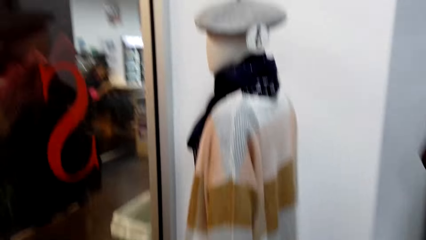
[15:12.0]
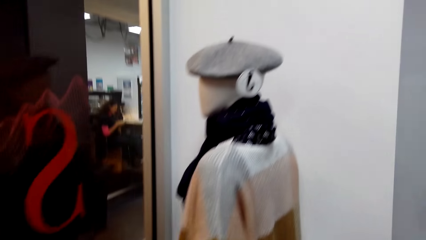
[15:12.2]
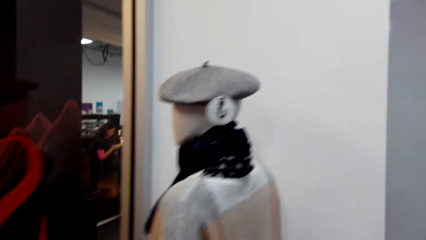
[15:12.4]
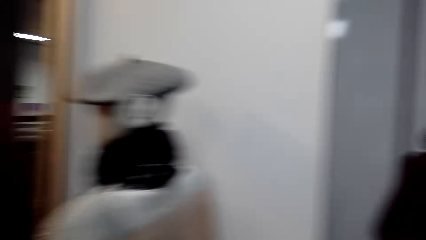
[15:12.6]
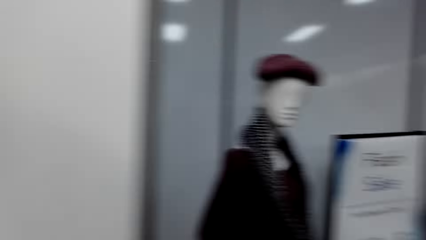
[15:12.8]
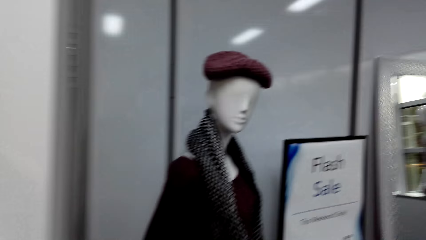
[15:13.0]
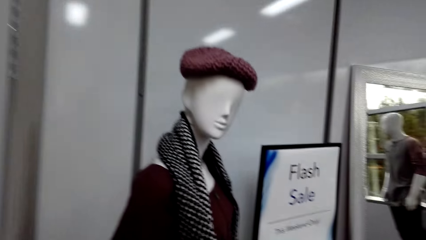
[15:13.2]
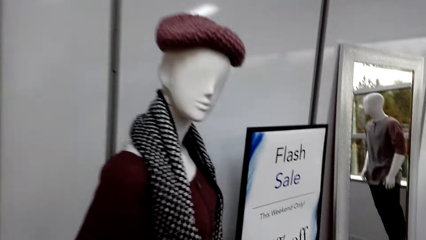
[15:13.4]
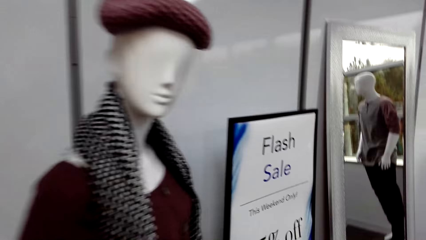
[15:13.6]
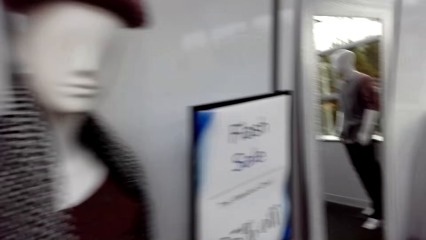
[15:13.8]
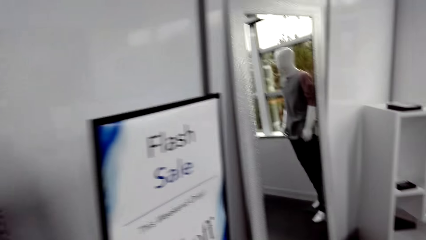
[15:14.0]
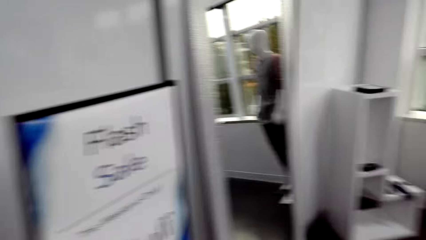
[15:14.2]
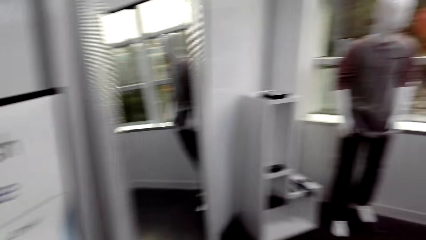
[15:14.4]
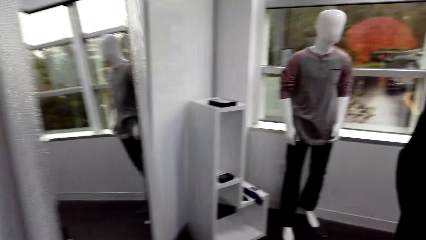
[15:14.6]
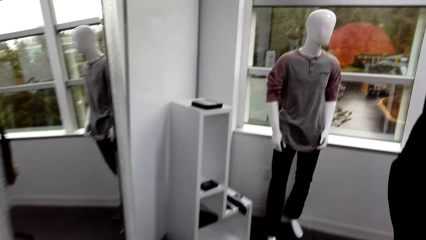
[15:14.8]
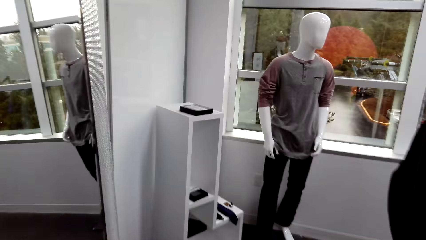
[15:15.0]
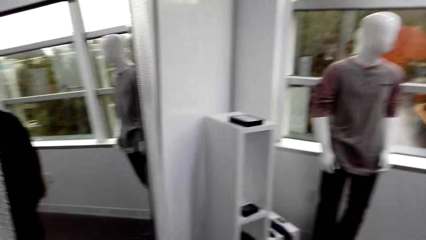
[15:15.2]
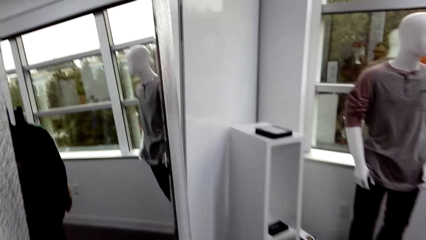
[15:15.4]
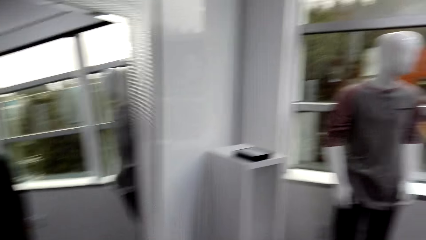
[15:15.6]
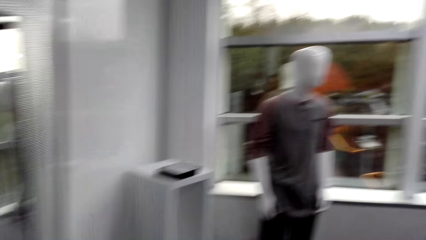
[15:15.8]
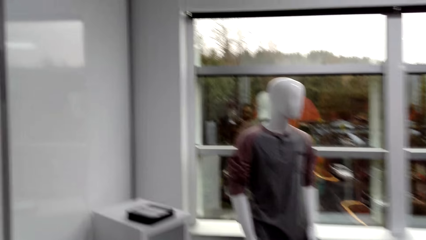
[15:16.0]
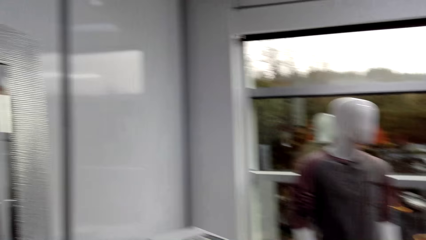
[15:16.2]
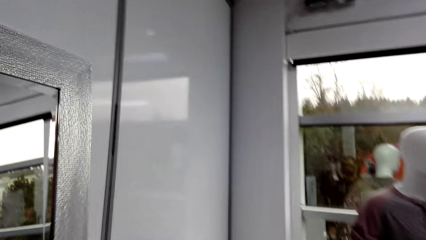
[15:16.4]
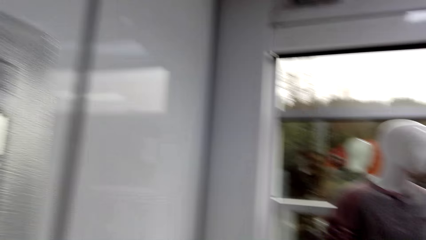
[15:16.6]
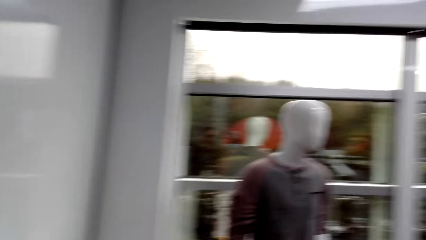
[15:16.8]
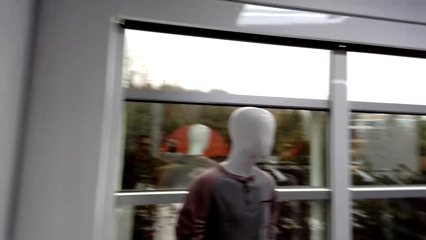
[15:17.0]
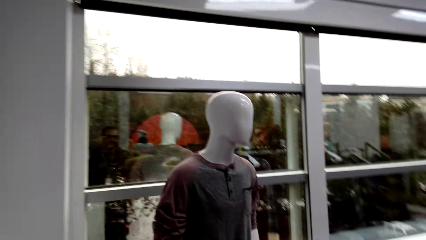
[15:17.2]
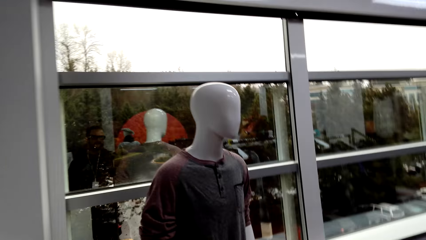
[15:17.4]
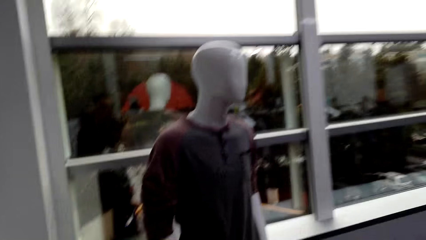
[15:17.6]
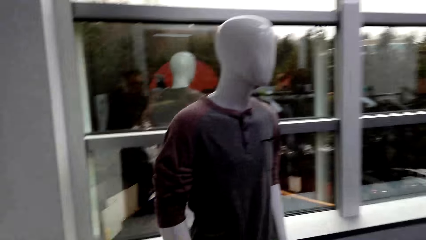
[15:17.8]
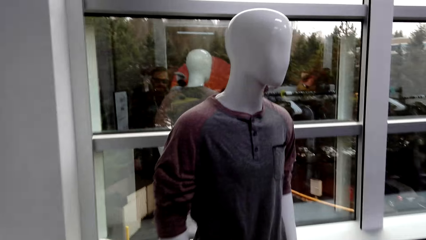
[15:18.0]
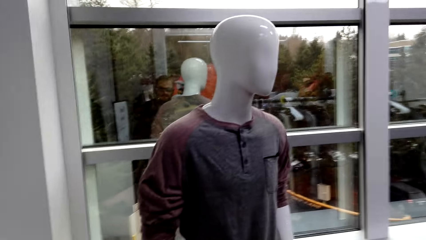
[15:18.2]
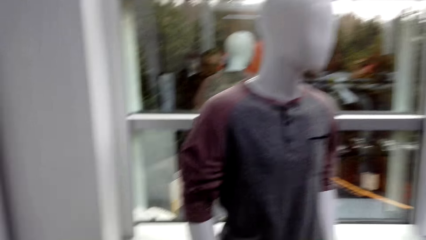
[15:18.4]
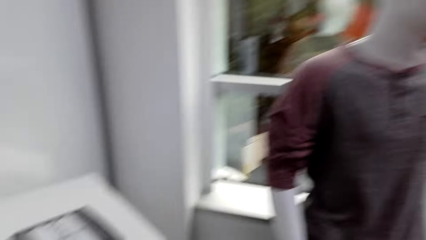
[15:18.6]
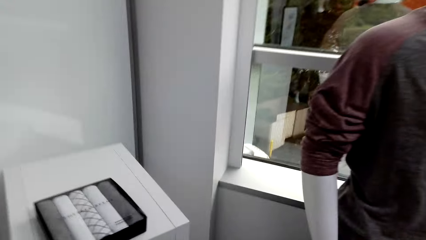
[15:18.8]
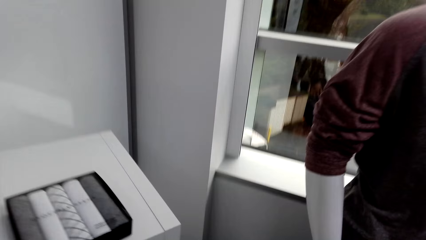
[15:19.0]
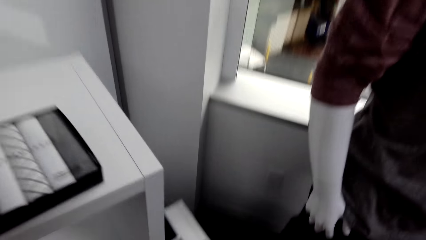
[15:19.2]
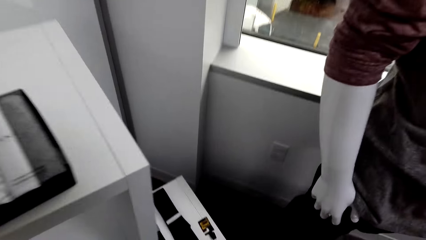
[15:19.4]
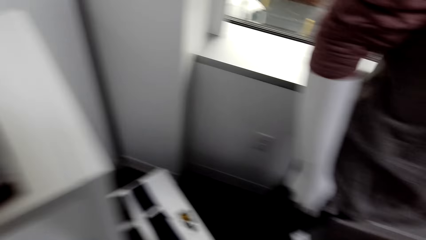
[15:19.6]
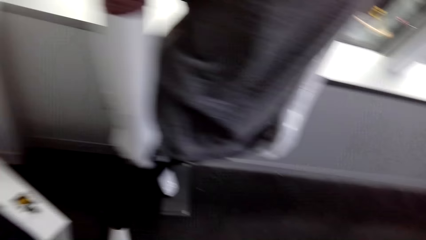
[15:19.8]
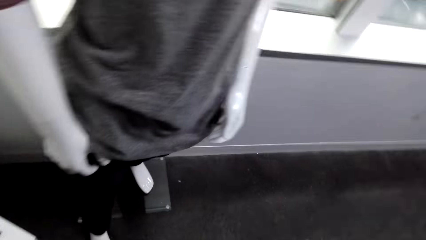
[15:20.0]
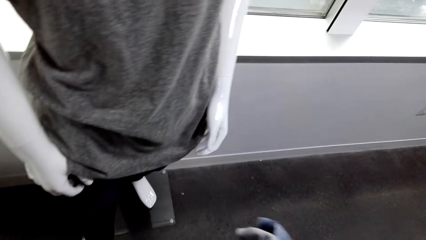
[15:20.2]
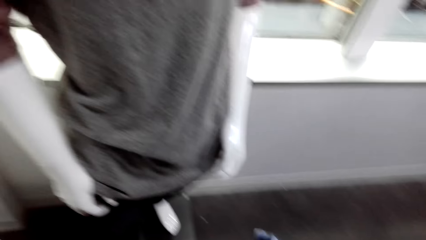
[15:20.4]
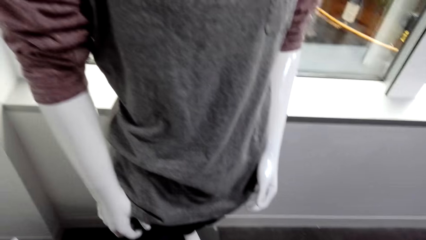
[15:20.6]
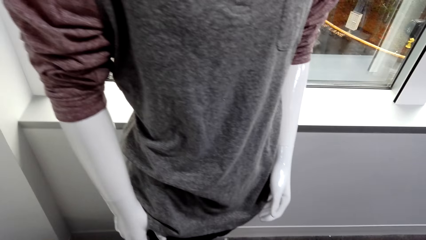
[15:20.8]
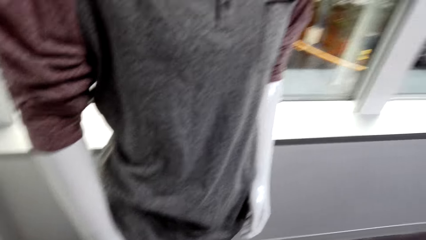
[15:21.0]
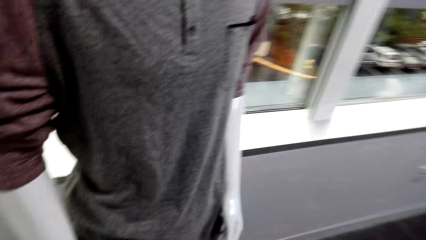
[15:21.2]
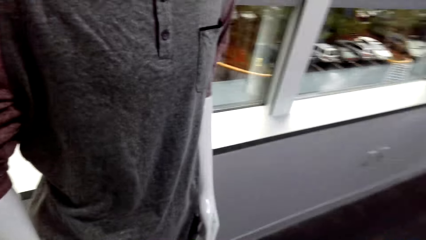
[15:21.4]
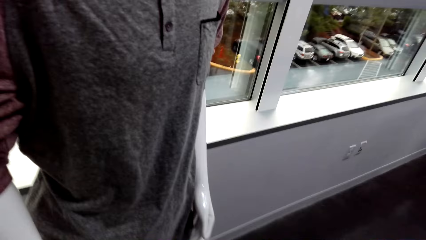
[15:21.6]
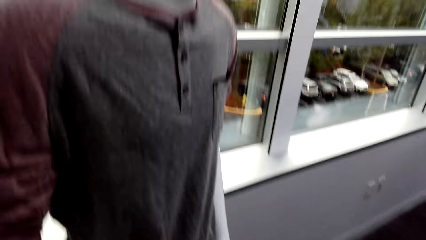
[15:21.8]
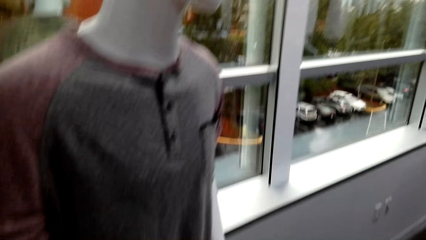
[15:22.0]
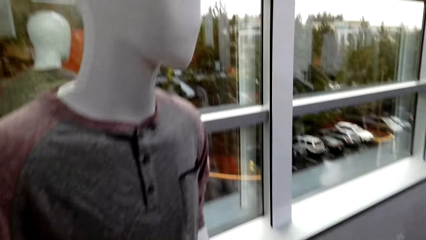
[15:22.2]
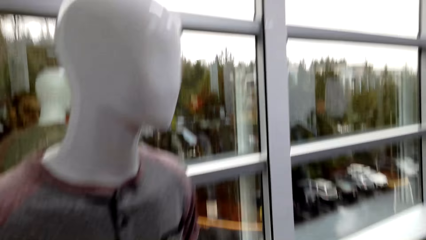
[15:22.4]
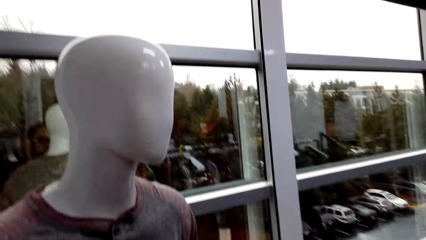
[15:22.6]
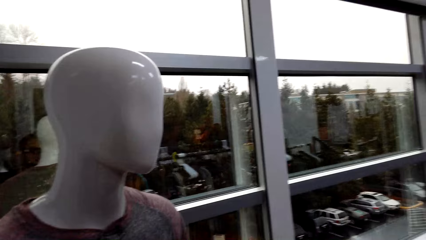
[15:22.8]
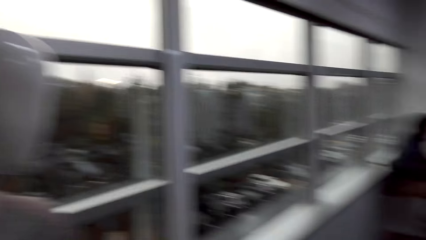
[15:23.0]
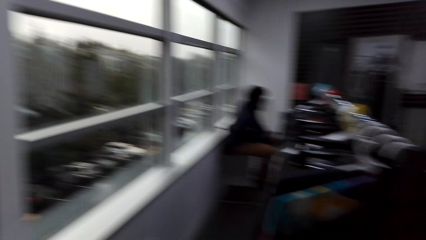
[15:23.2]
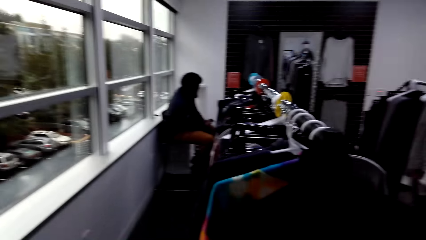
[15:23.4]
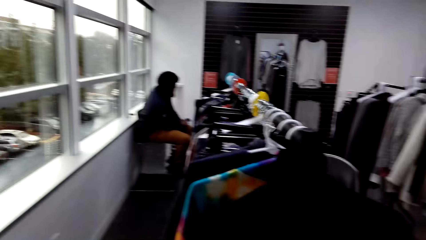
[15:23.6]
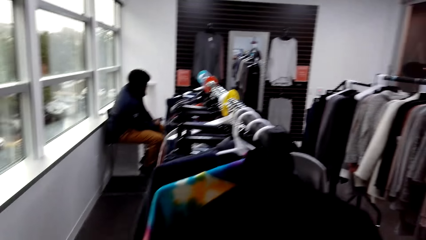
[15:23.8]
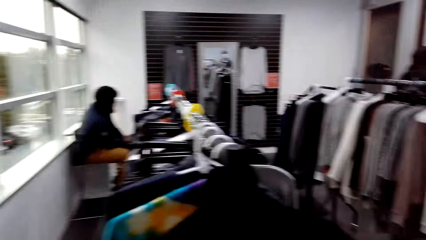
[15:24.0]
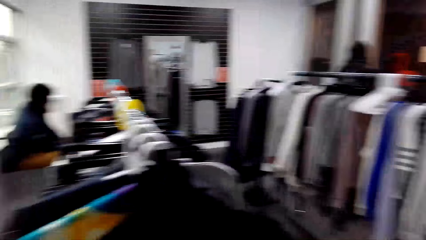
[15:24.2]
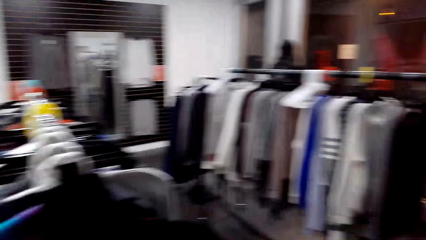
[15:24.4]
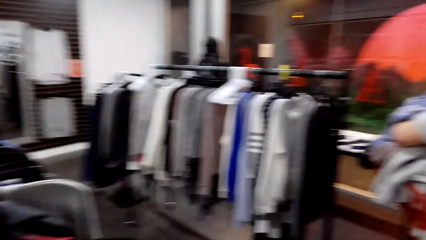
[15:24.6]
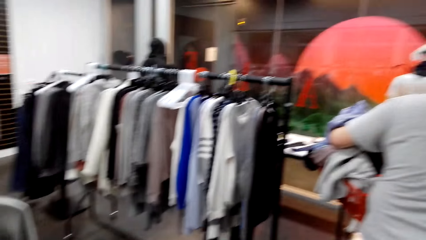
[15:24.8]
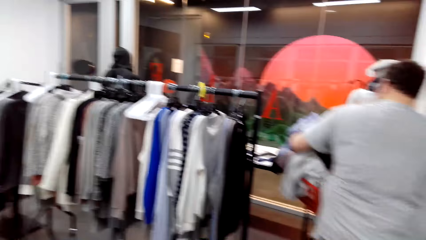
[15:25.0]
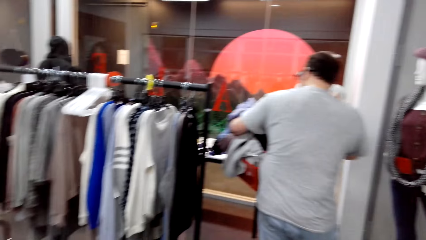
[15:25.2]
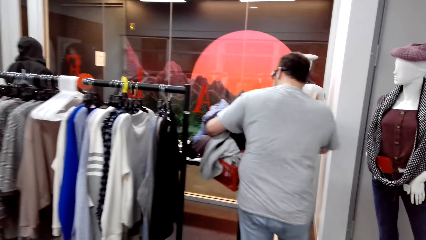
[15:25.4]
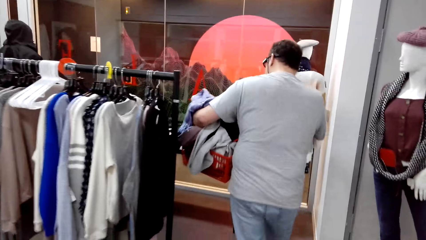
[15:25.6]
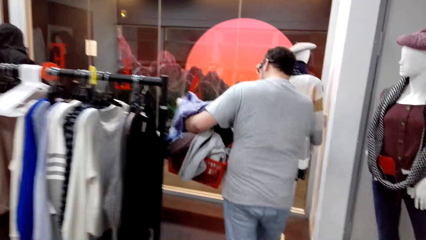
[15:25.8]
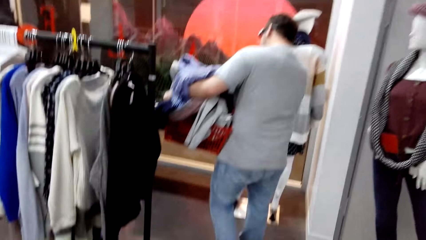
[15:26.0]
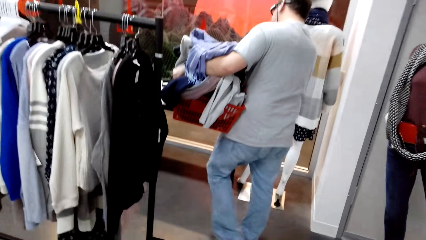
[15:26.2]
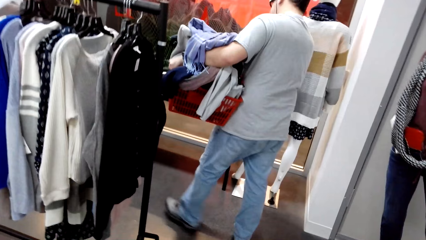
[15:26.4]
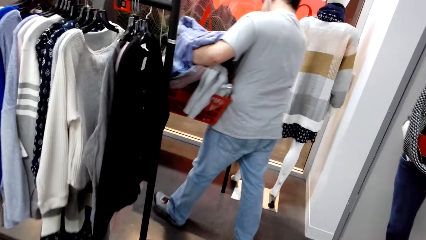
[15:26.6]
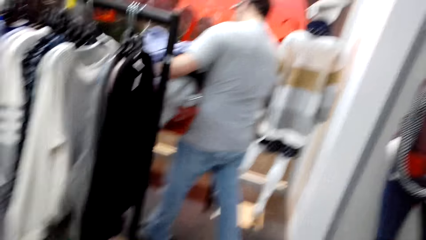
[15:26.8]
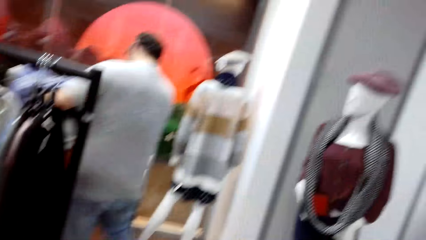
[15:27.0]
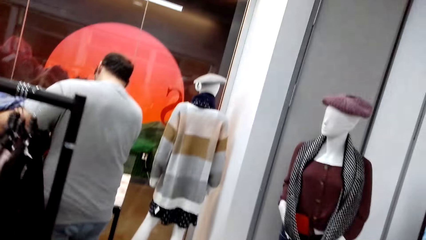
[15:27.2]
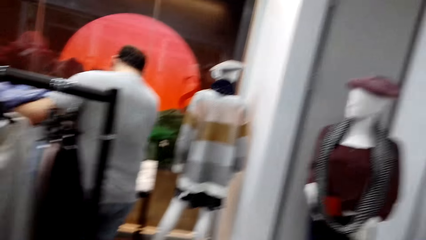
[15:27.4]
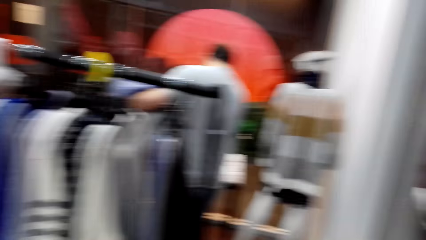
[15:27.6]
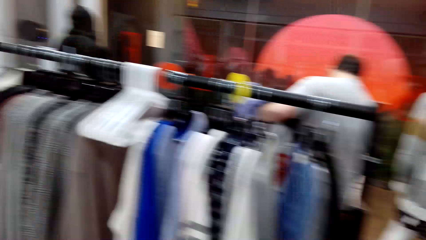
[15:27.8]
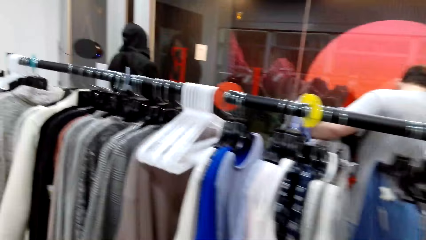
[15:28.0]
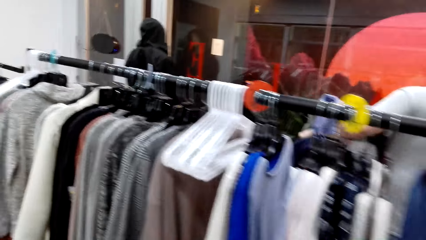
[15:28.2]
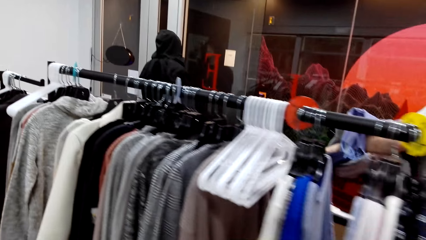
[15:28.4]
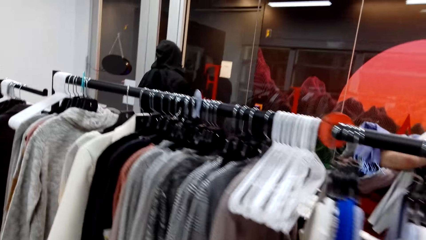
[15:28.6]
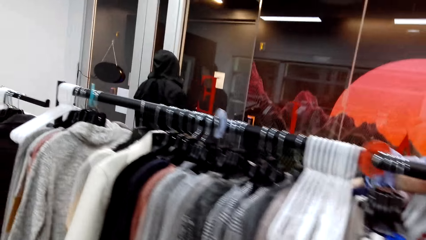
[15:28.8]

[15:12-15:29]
The camera wearer walks to the other side of the room. They stand in front of a cloth mannequin and stare at the mannequin. A man sits at the far end in the room. The camera wearer walks in the room. The man carries a crate of cloths in the room.
